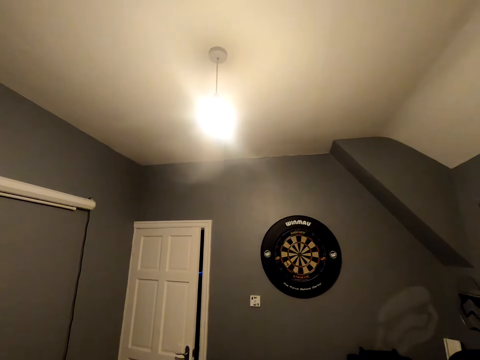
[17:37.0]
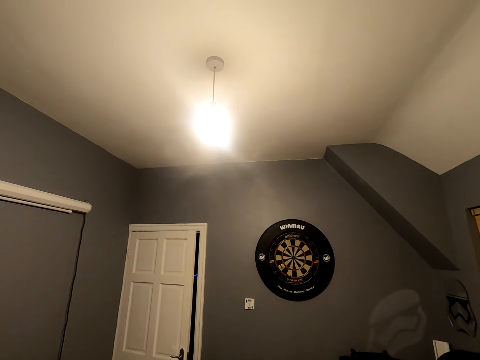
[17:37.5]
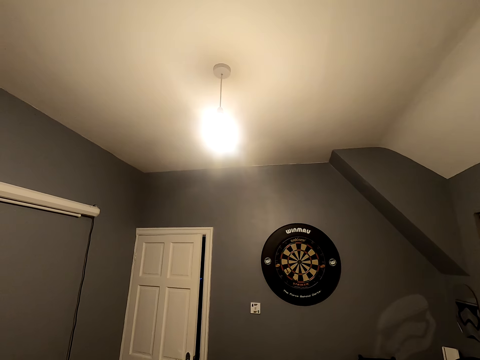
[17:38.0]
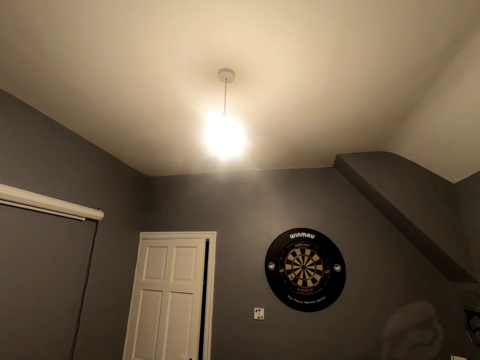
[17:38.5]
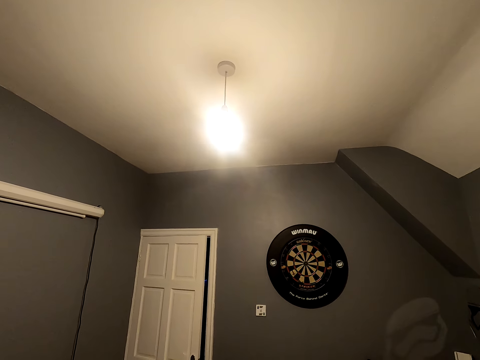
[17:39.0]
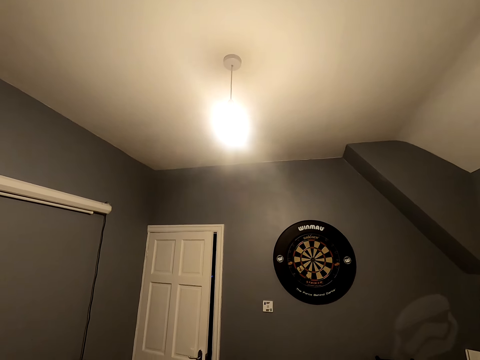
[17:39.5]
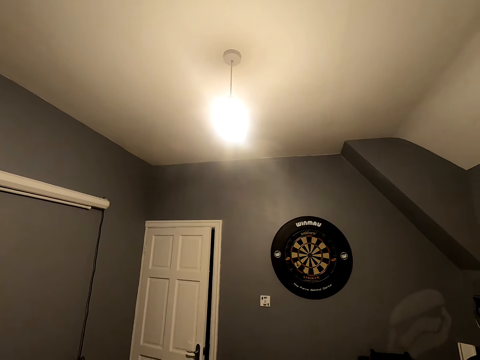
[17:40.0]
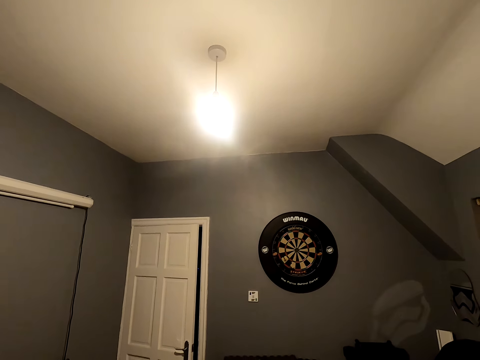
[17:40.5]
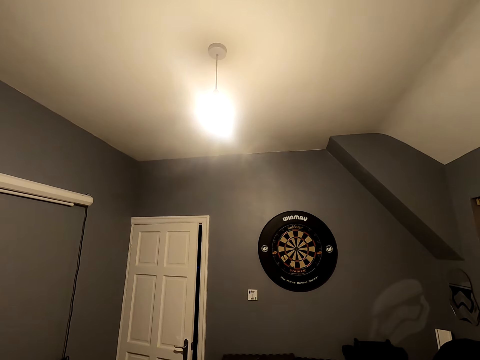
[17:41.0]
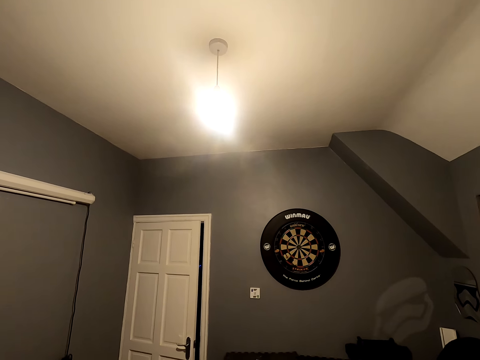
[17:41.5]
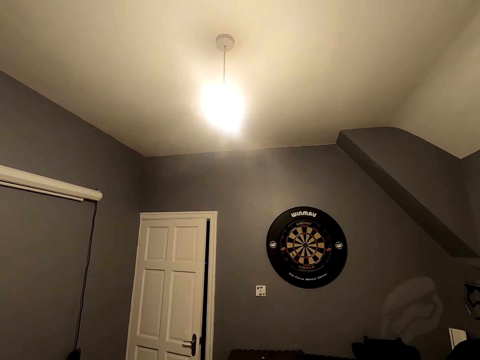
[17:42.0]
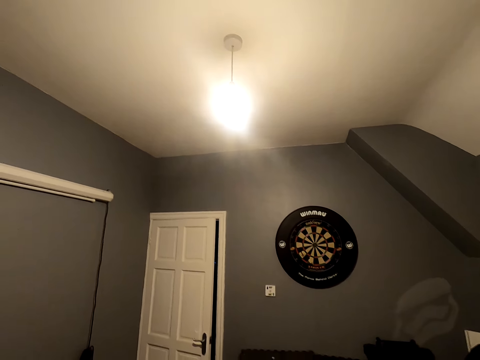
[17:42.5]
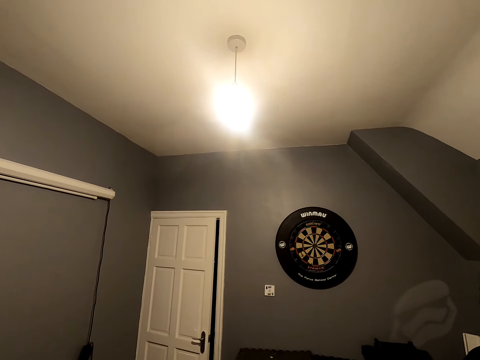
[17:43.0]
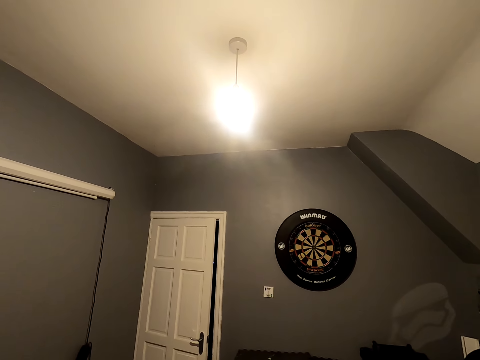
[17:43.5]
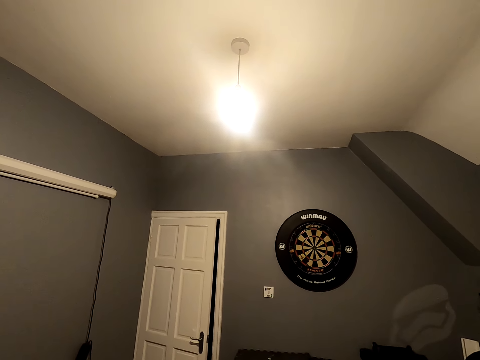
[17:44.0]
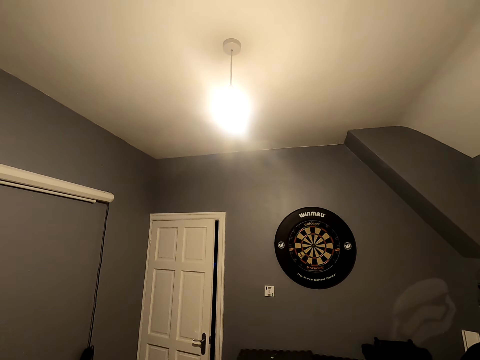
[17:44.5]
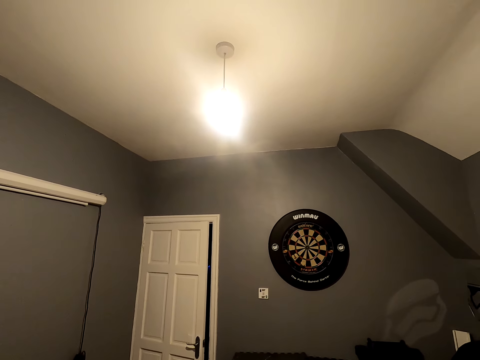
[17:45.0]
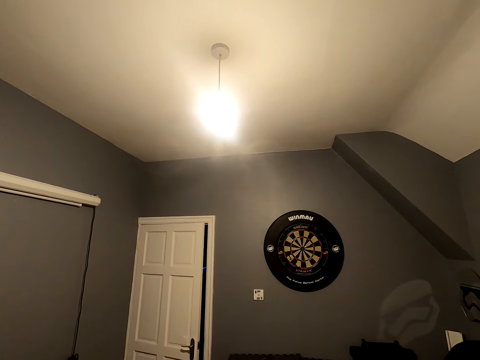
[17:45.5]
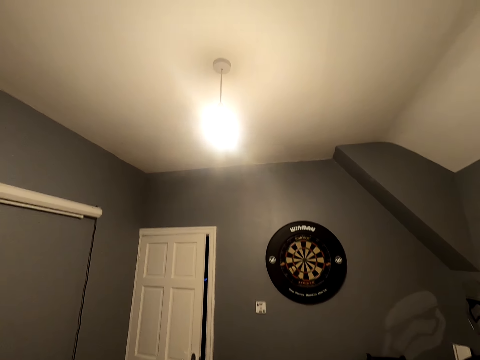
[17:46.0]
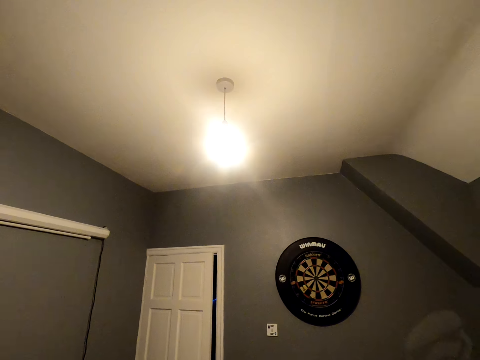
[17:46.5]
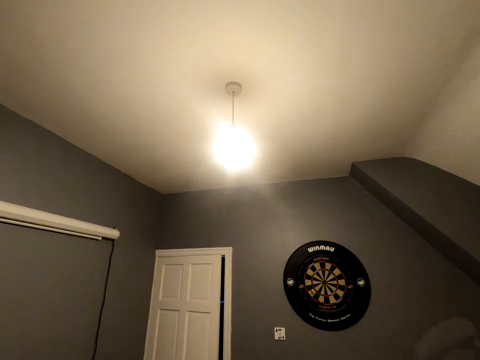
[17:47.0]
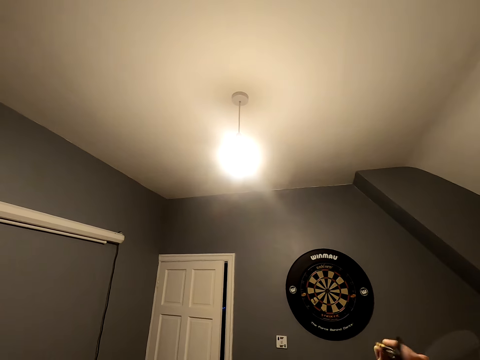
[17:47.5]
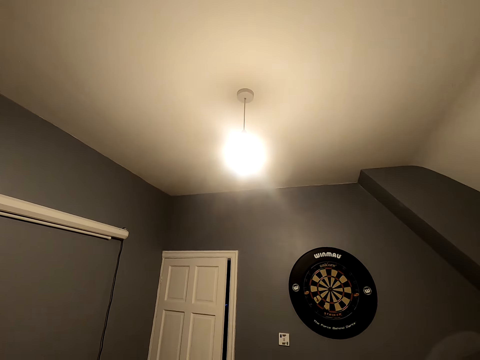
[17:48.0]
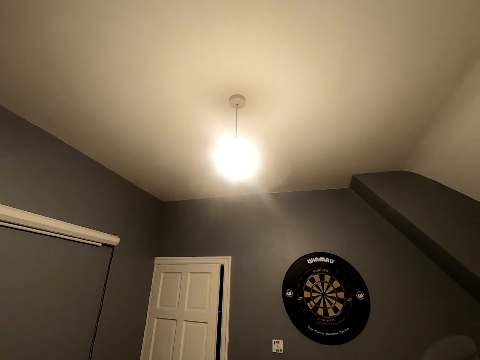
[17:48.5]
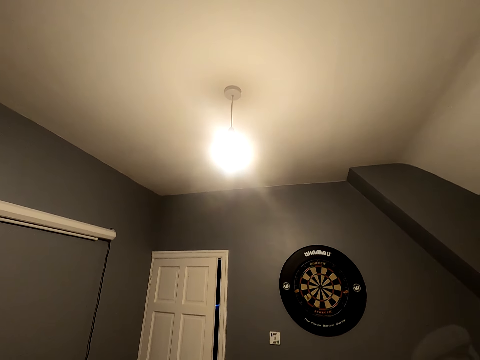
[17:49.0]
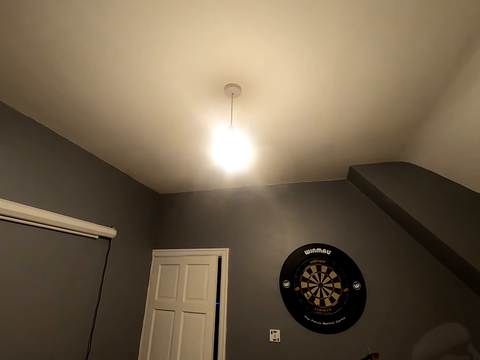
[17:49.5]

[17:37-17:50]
The camera wearer looks at the dartboard. They look at the dart. They position the dart. They throw the soft tip darts.

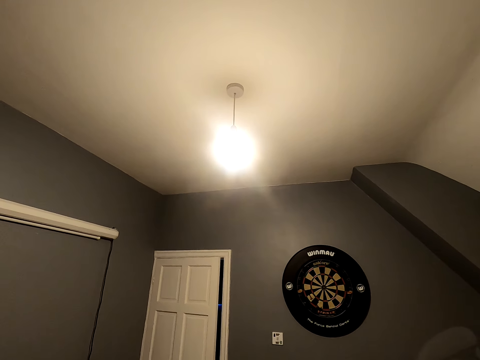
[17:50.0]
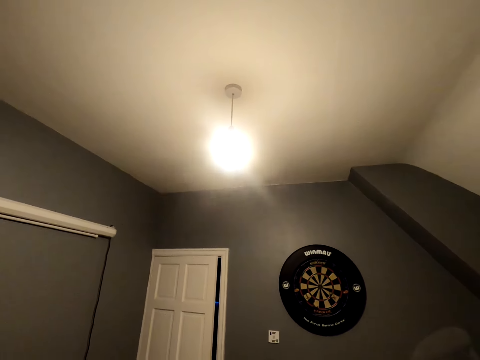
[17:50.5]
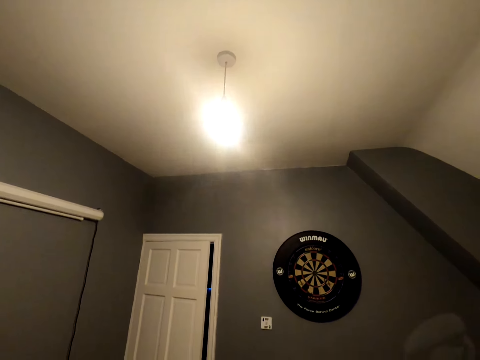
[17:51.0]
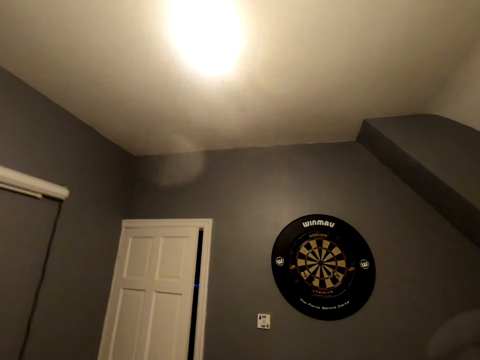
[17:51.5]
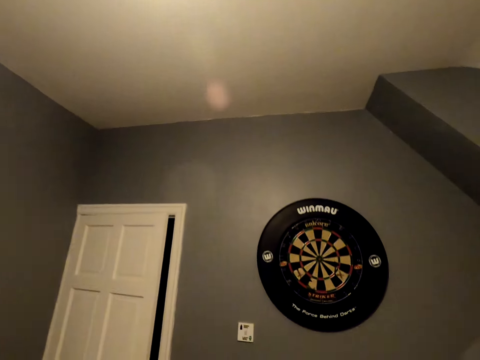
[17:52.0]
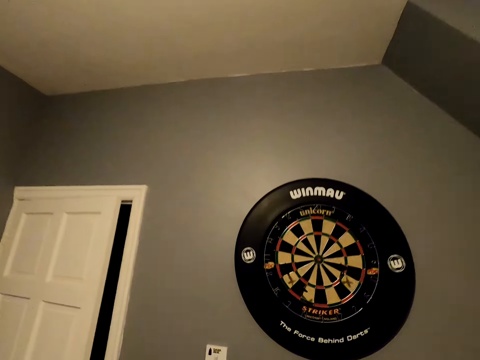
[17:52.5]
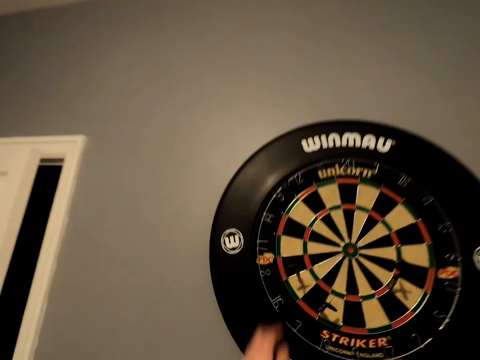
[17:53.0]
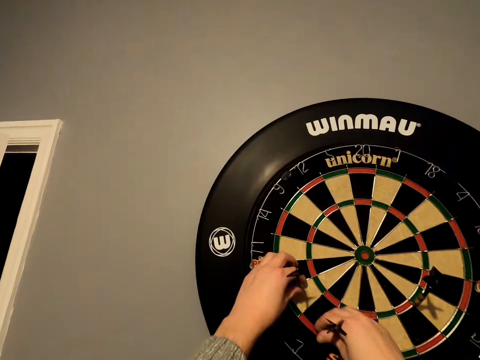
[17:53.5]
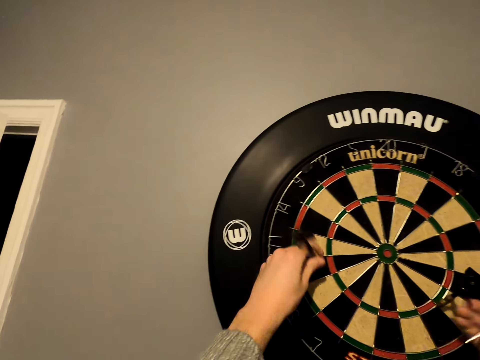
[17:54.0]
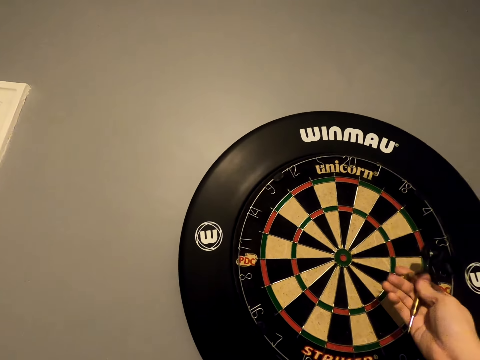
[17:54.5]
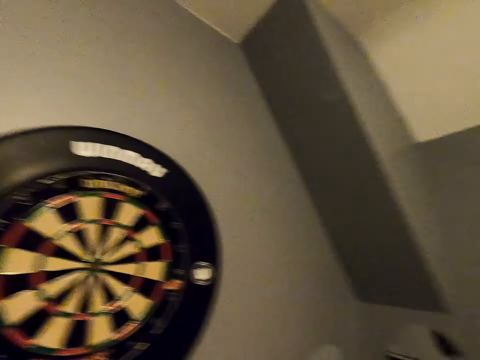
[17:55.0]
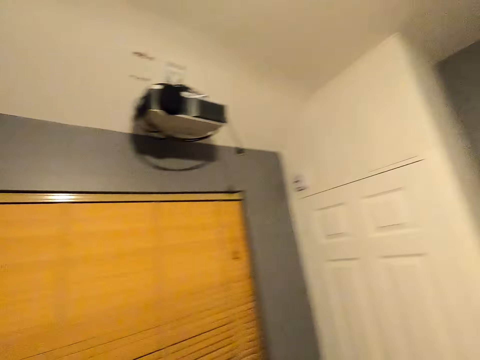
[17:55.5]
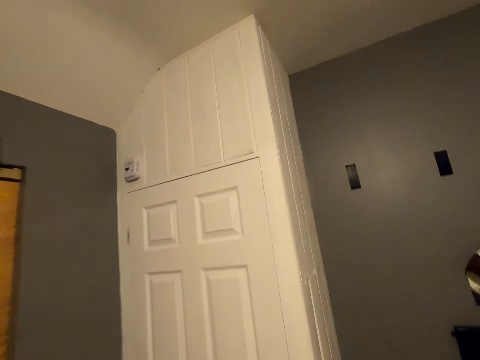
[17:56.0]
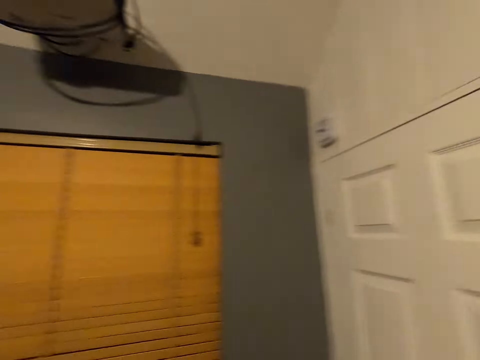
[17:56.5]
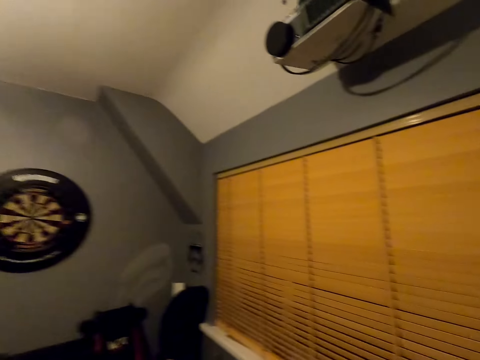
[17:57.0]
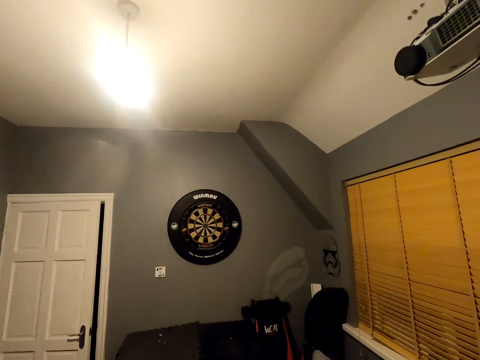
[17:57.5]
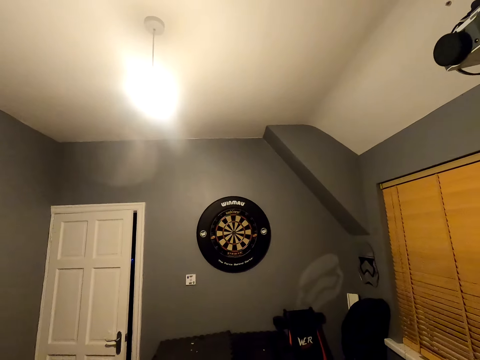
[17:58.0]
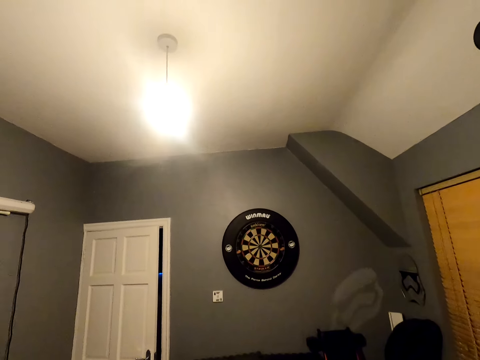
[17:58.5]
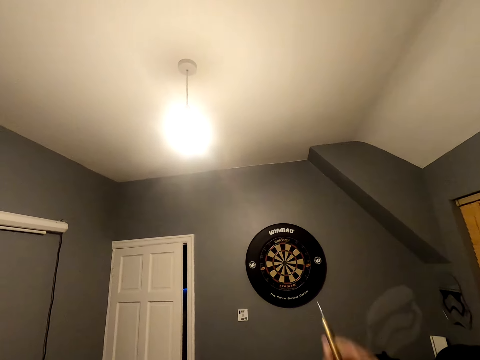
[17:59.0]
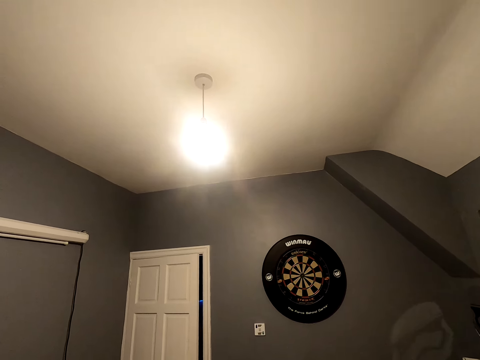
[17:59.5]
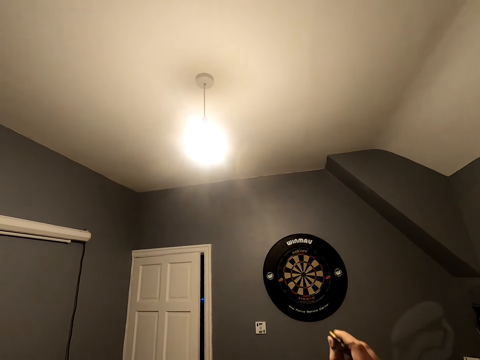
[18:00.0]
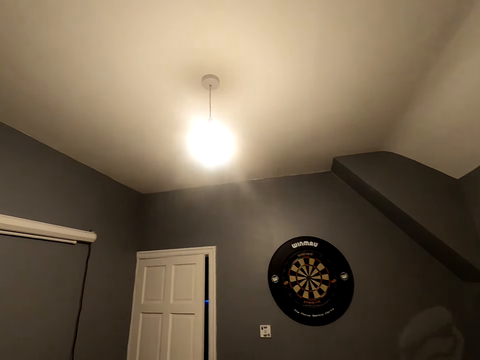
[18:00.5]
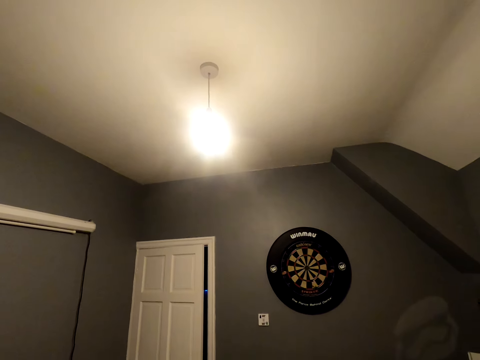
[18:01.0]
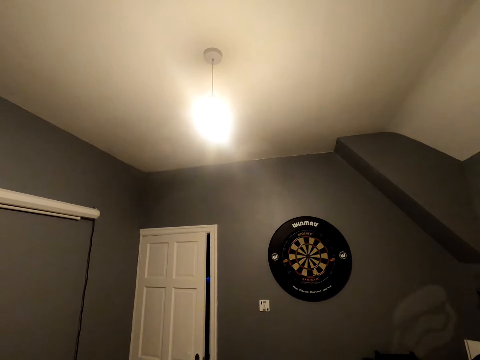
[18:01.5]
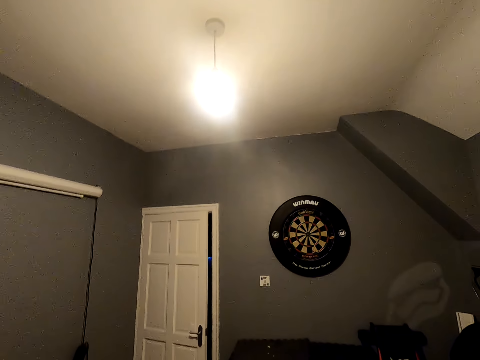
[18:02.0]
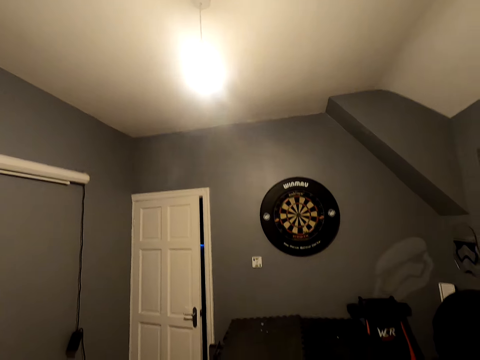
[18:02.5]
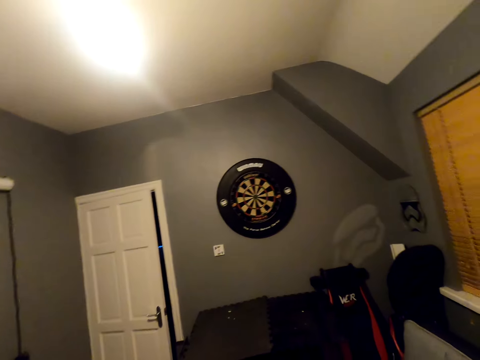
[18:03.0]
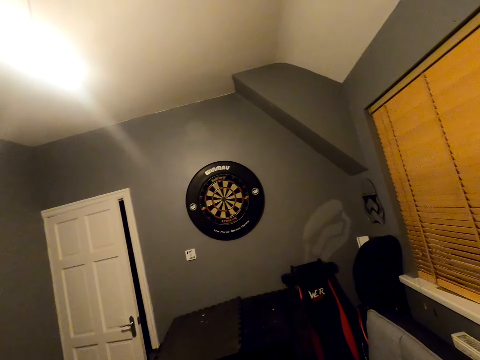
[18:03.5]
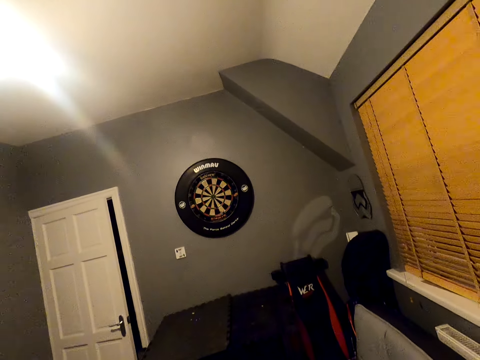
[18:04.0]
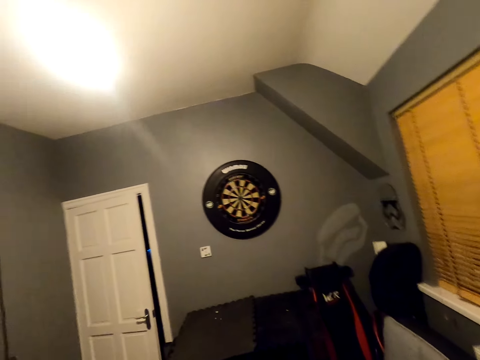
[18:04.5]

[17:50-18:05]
The camera wearer walks close to the dartboard. They pick the soft tip darts from the dartboard. They walk in the room. They turn around. They walk a few steps. They turn around. They position the dart. They throw the soft tip darts.
